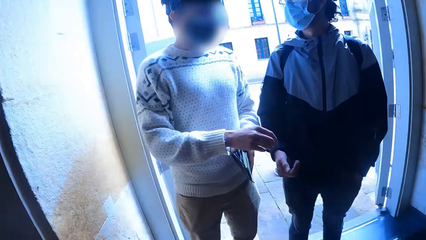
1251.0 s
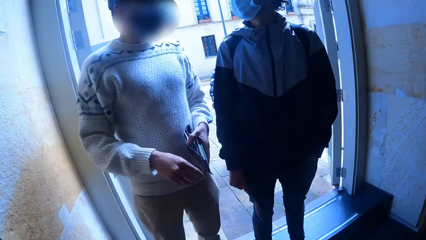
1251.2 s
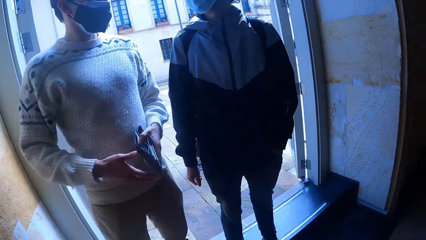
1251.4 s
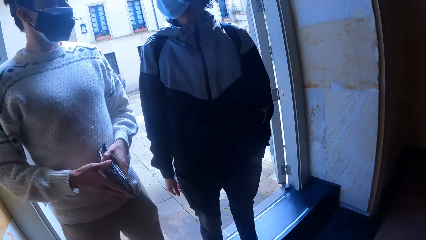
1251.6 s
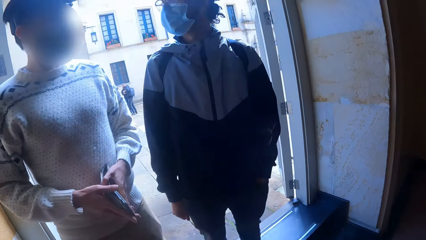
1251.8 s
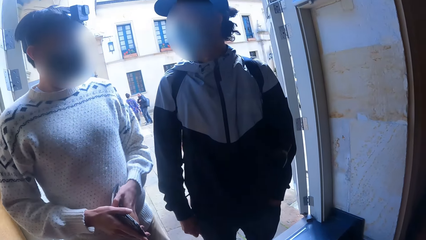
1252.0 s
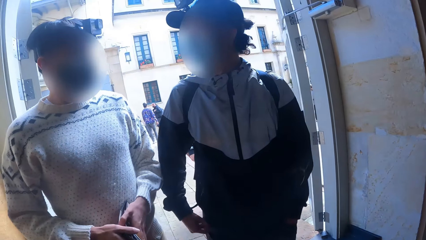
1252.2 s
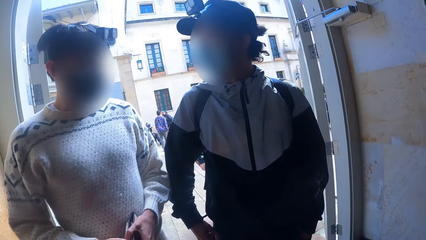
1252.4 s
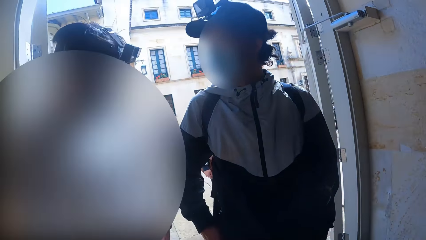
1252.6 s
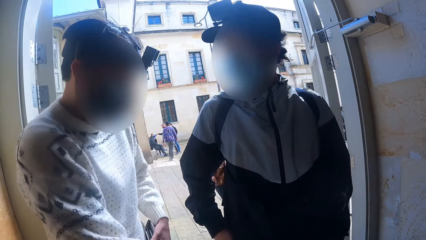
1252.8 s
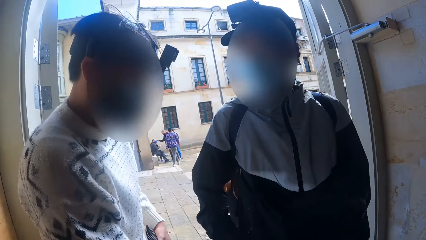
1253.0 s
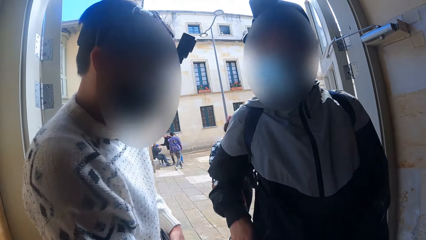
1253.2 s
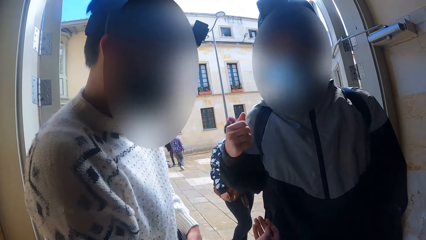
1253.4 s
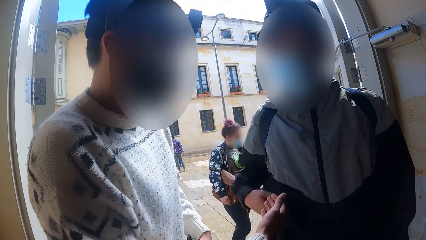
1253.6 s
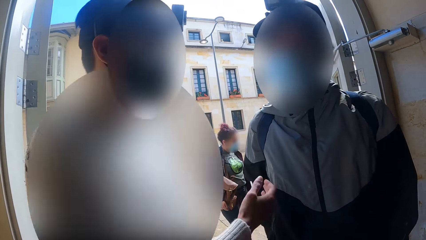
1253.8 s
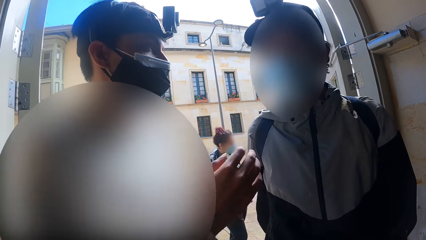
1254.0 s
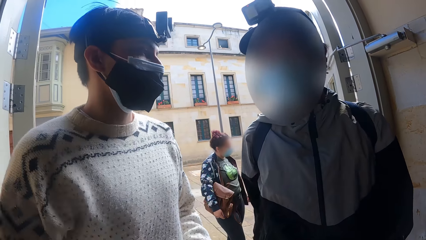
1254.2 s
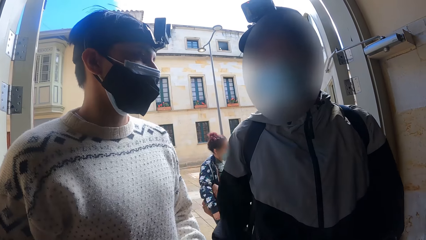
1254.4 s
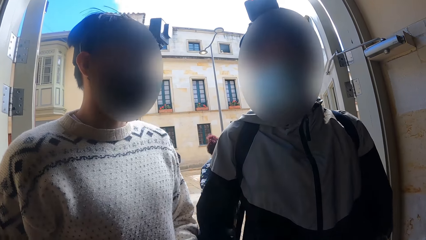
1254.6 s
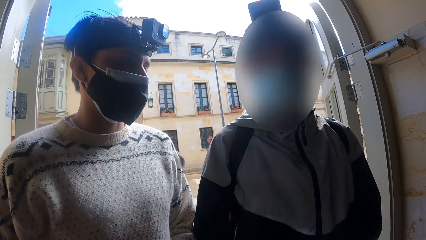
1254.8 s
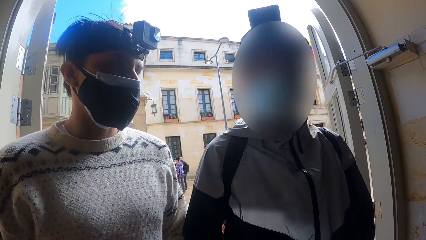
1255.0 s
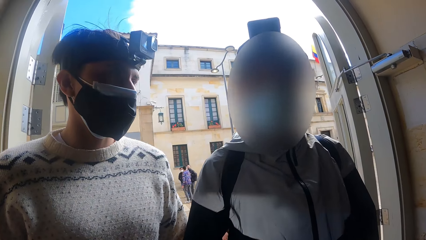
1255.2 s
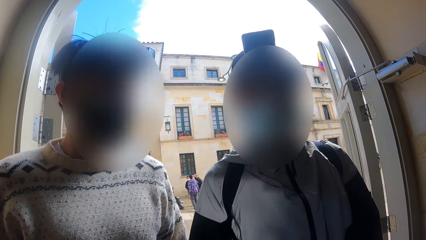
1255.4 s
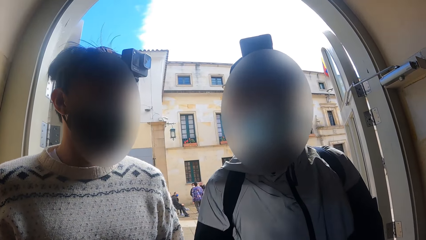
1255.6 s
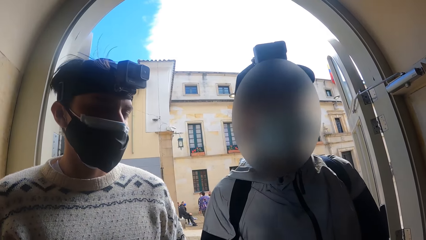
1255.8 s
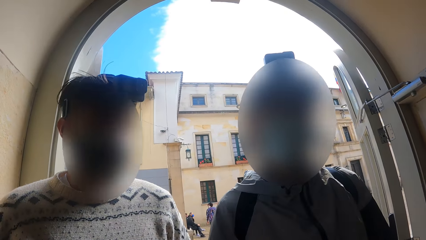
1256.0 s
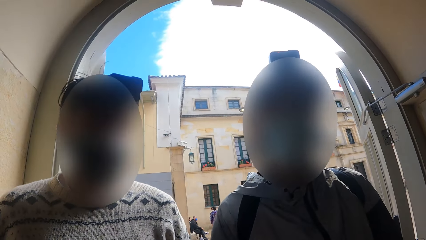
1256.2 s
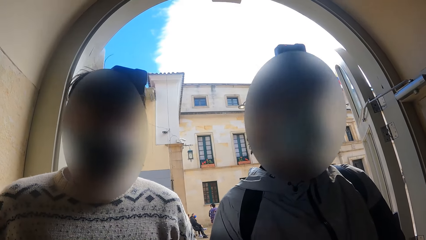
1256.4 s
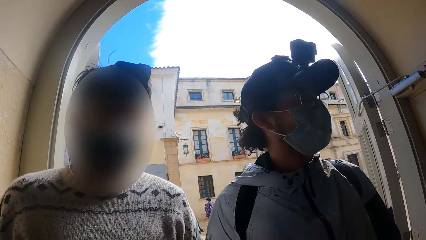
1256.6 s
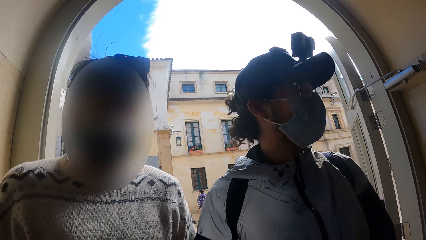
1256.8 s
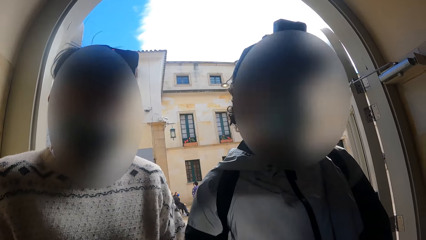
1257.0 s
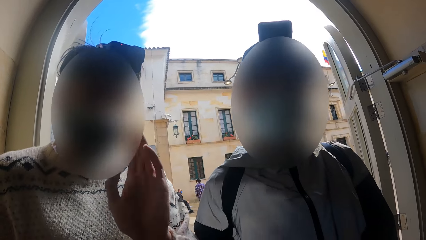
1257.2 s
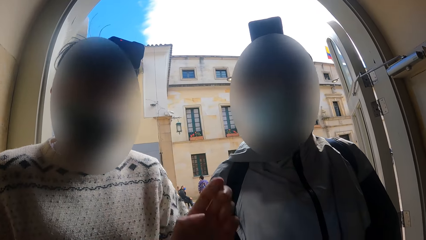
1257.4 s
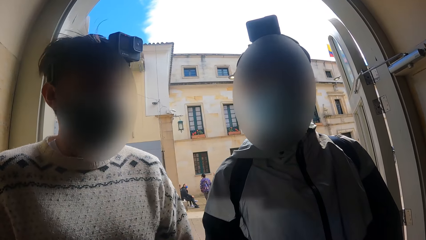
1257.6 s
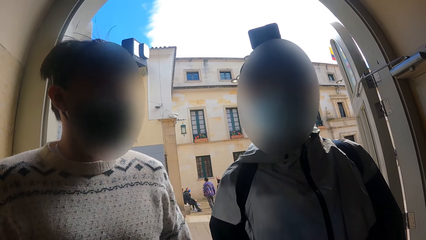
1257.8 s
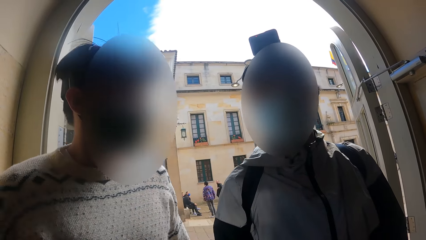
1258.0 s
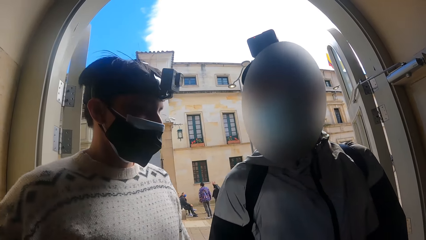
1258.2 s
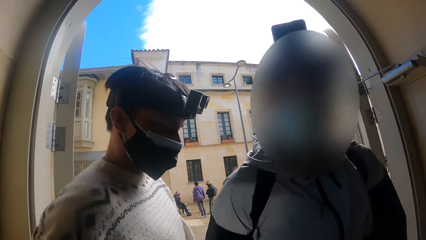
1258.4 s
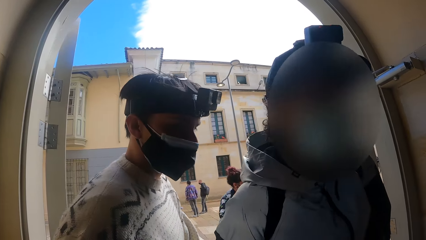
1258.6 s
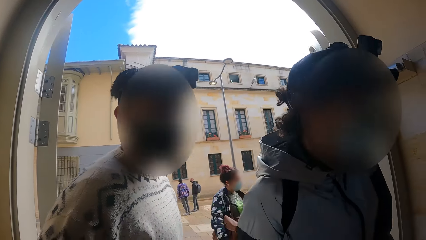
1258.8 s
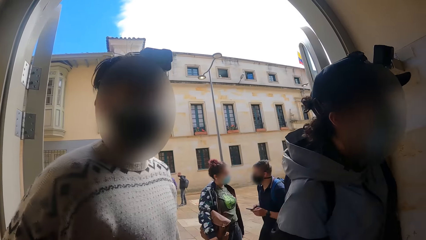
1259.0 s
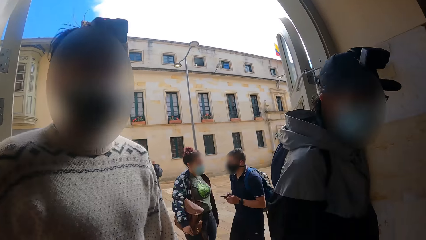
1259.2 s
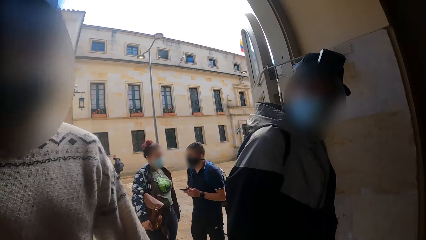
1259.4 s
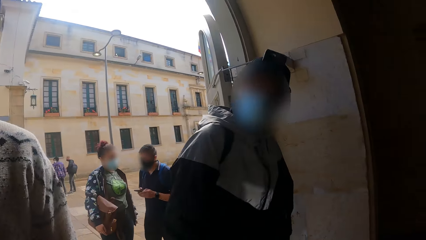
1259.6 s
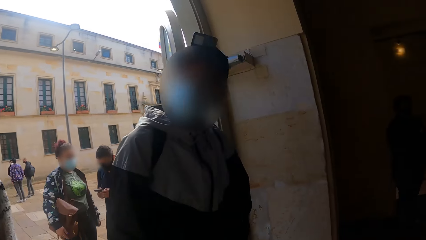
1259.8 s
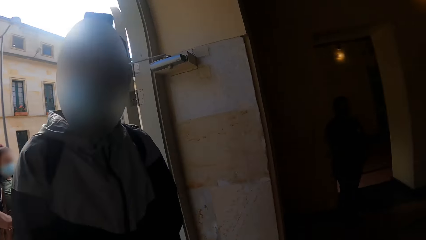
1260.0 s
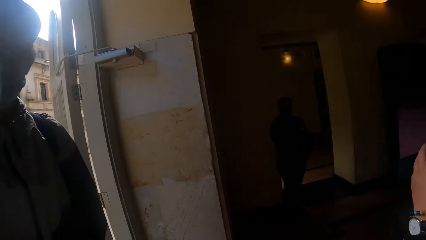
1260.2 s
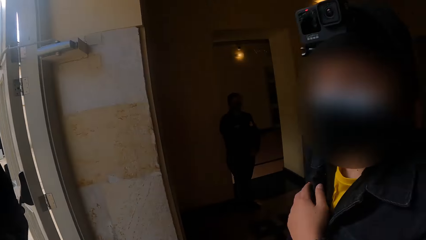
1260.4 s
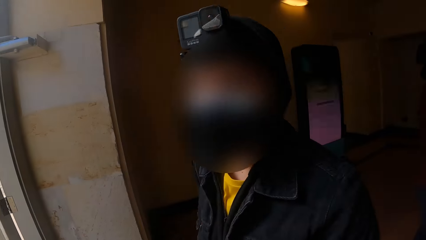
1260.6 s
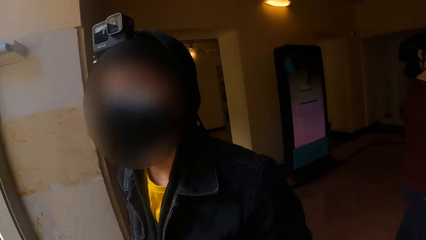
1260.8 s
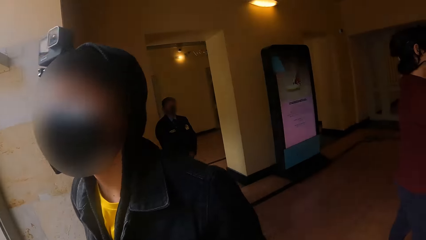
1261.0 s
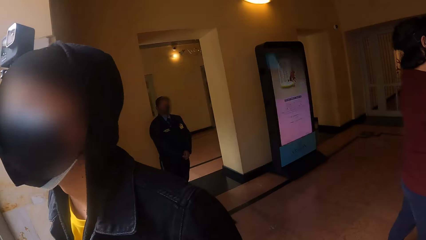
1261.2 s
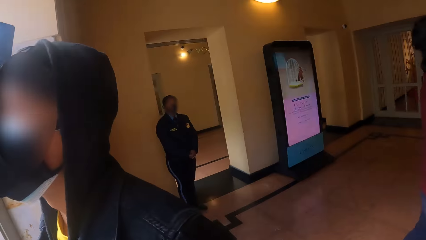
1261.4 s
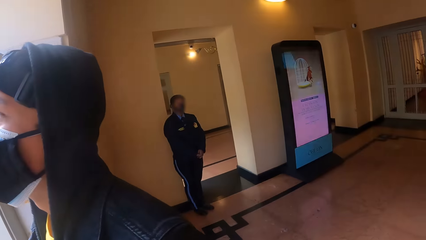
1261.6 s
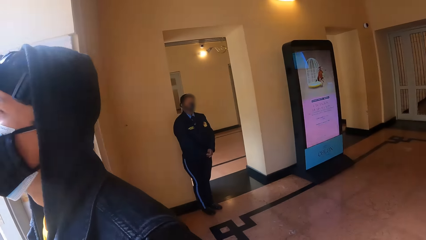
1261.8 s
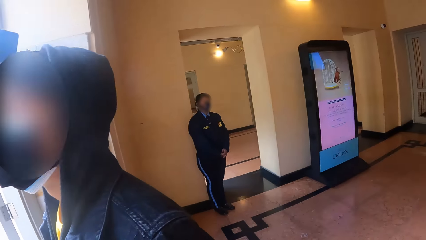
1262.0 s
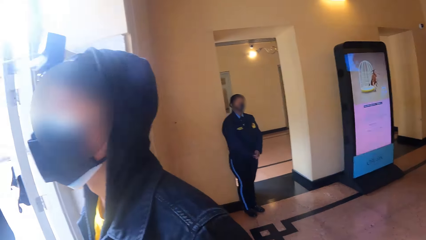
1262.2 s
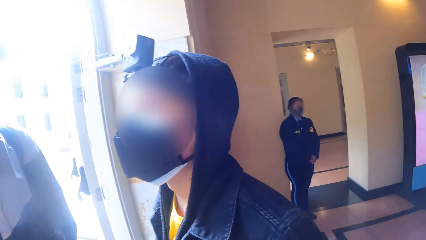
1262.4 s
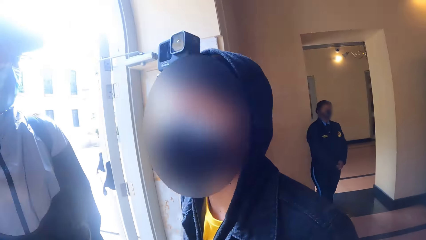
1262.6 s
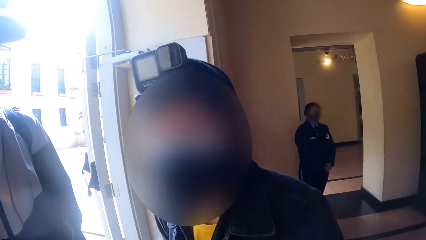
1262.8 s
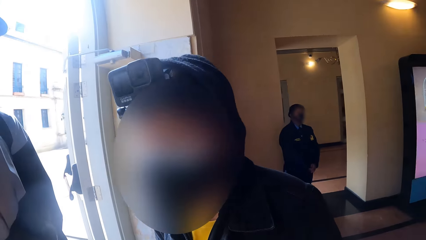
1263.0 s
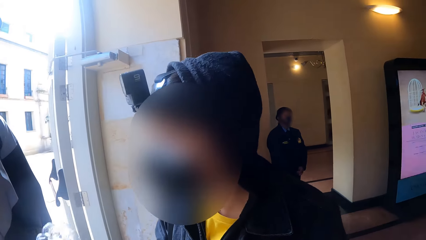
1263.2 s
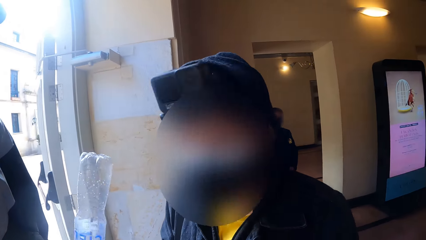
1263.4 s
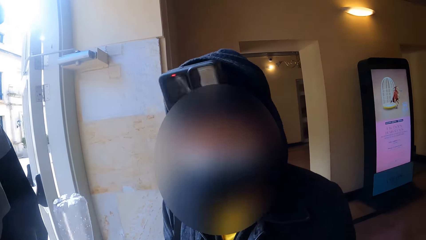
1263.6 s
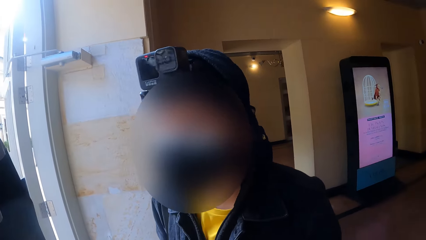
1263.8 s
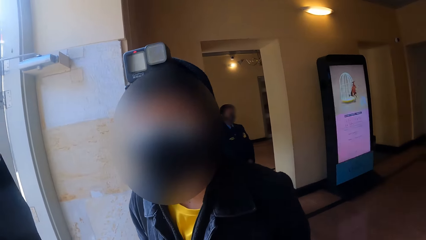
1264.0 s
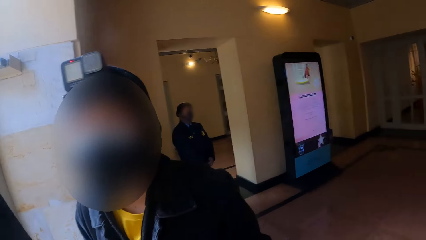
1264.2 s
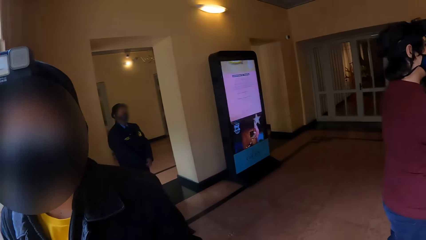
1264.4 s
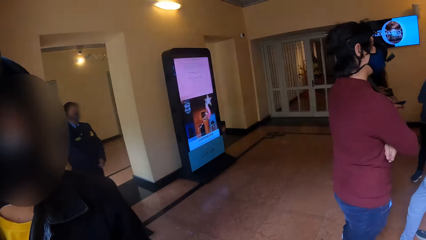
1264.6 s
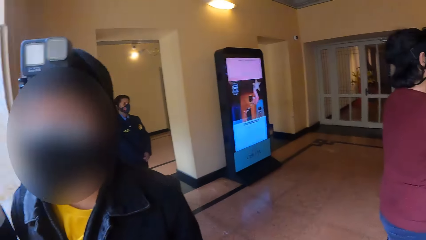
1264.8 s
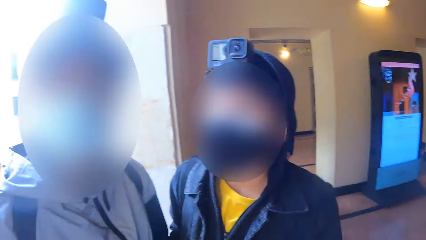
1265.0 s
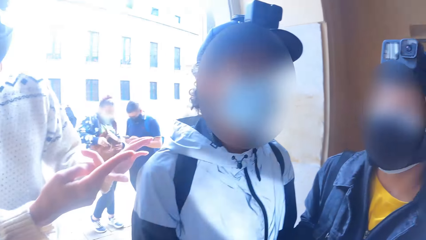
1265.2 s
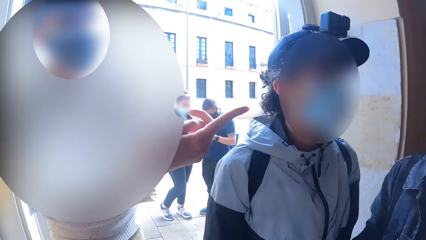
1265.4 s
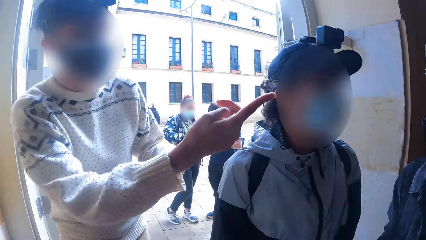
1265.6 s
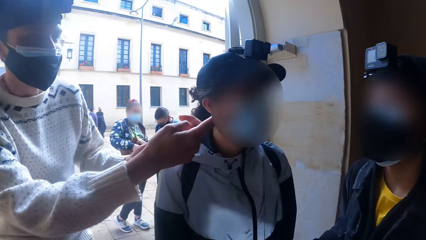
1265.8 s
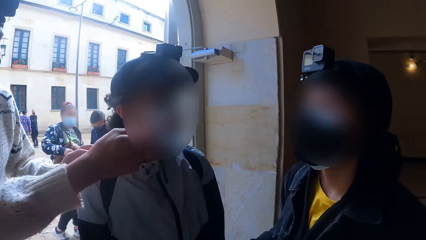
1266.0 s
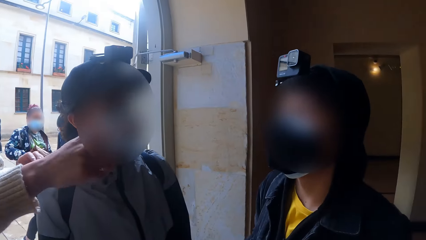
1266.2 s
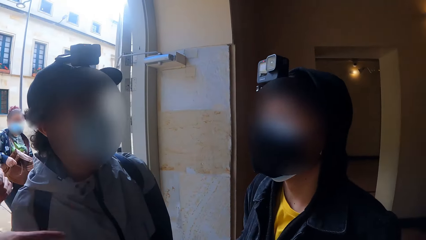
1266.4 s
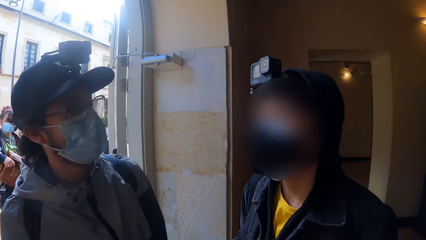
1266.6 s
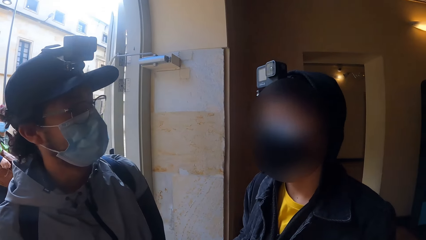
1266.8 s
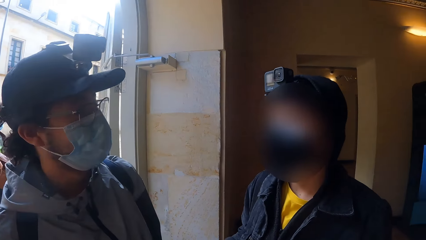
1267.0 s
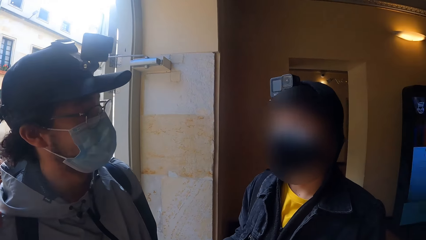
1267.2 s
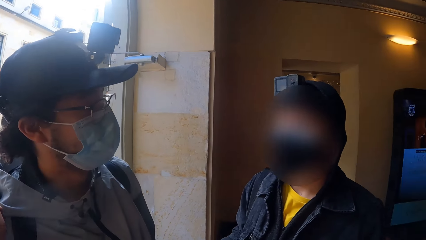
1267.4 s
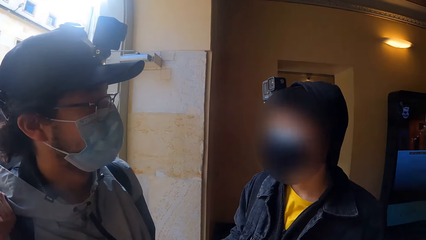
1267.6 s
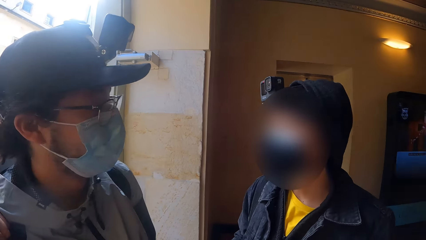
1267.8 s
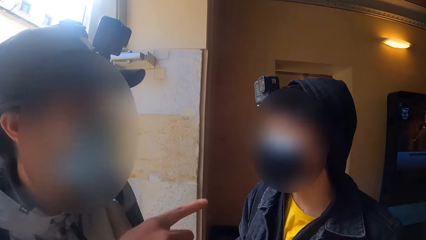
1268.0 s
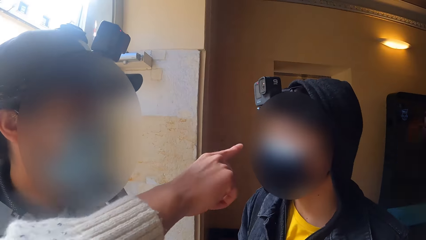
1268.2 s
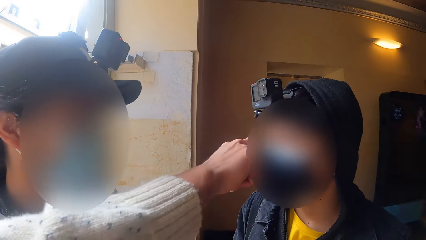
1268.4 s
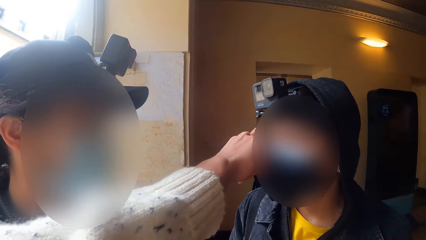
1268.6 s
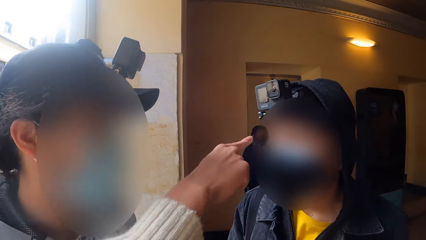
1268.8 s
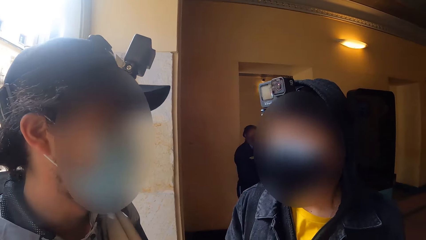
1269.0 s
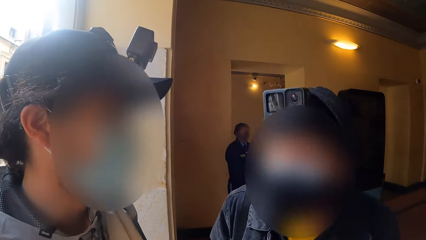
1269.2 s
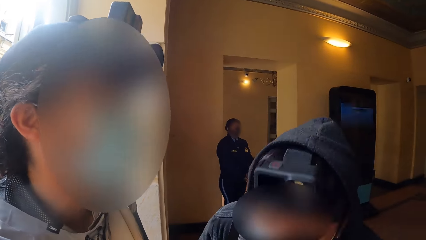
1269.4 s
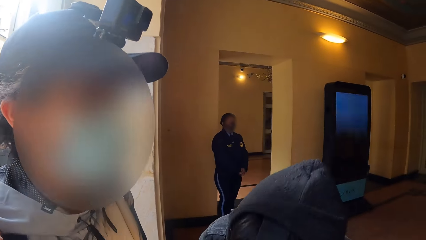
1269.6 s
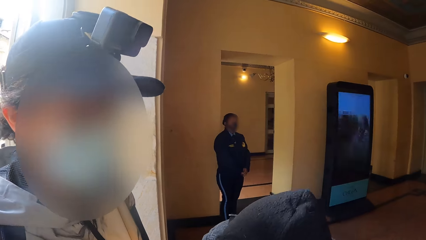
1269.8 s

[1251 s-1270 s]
A man converses with another man. A third man holds a wallet and moves a hand. A fourth man converses with the camera wearer, the first man and the second man. A man stands in front of the camera wearer. The third man points a finger. The camera wearer looks at the man standing in front of them. The third man points a finger.
